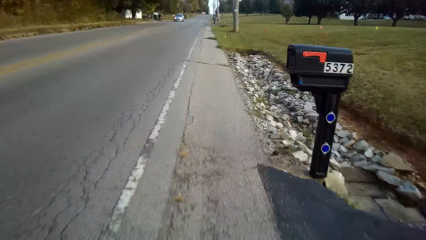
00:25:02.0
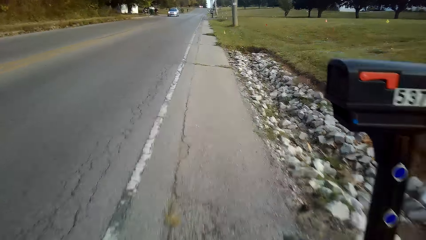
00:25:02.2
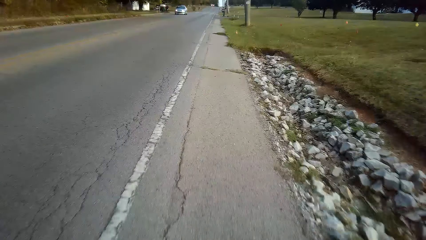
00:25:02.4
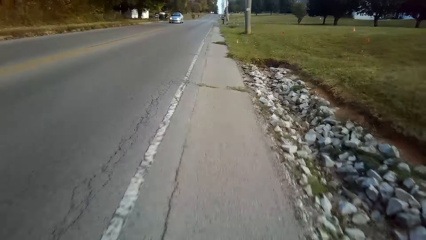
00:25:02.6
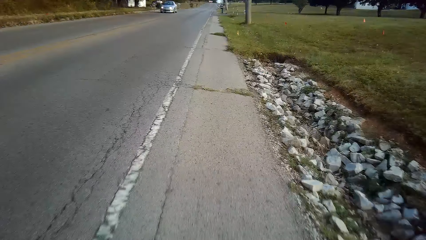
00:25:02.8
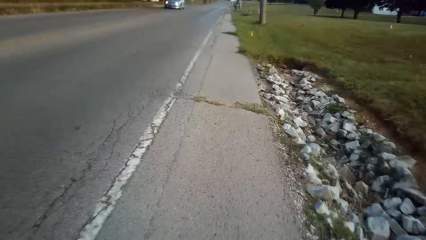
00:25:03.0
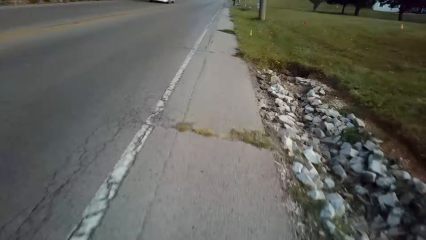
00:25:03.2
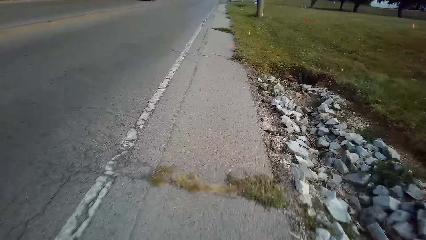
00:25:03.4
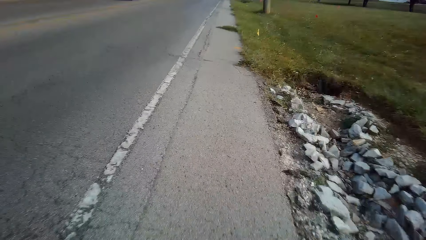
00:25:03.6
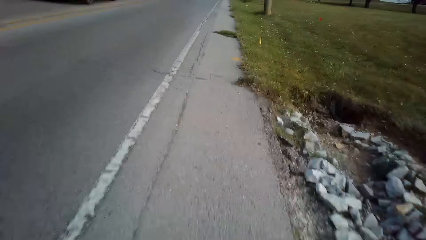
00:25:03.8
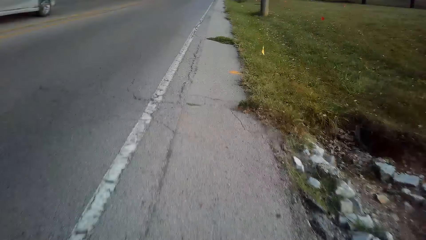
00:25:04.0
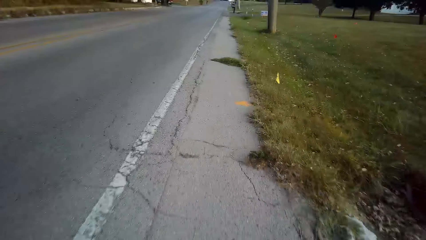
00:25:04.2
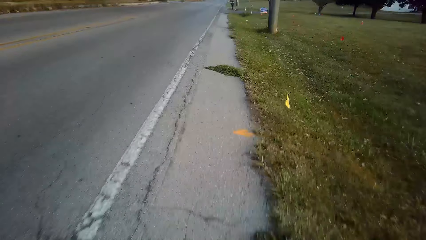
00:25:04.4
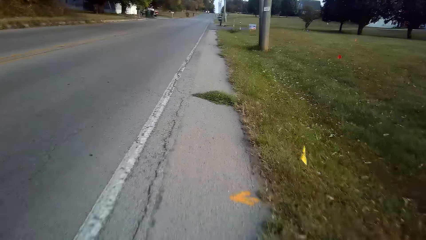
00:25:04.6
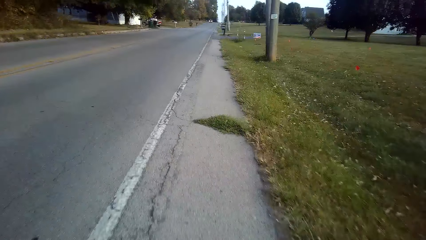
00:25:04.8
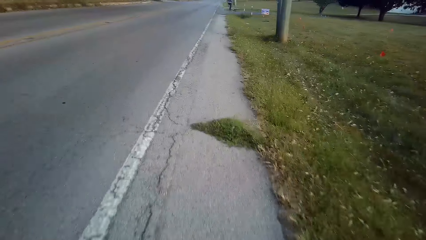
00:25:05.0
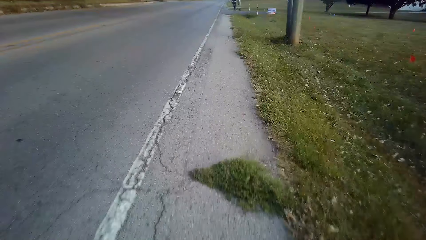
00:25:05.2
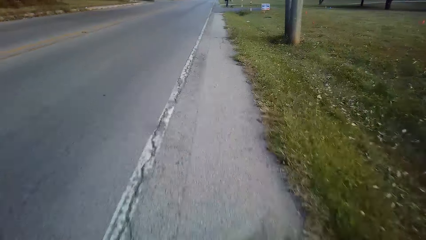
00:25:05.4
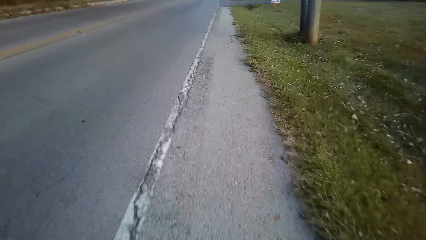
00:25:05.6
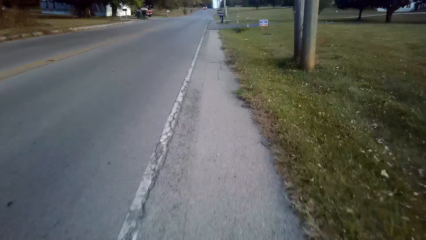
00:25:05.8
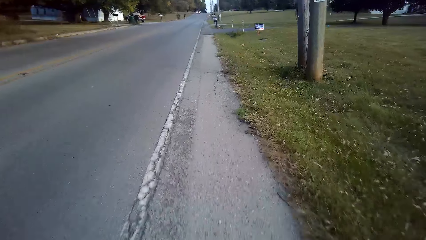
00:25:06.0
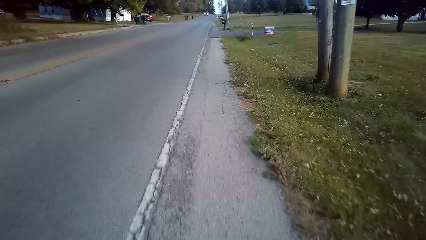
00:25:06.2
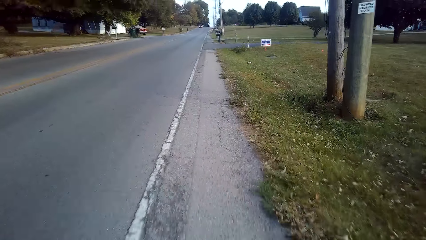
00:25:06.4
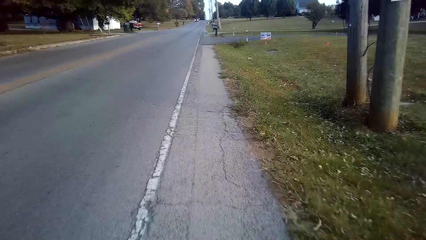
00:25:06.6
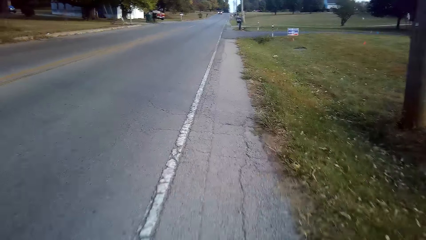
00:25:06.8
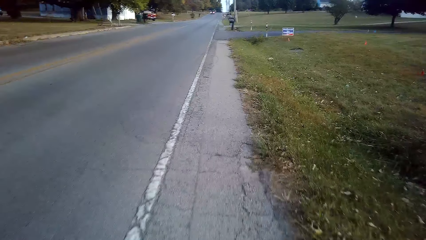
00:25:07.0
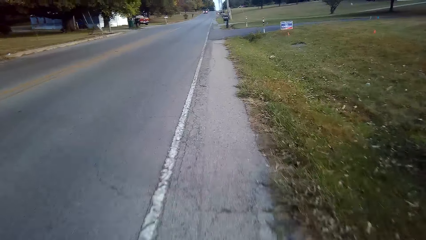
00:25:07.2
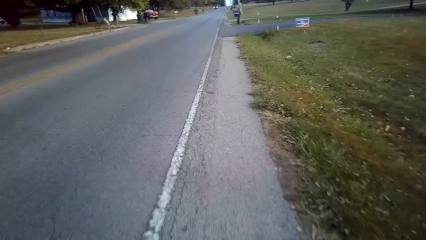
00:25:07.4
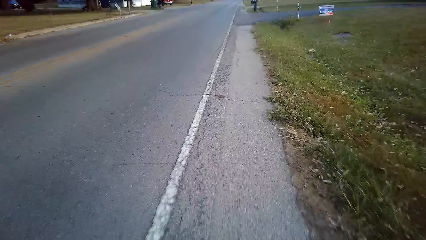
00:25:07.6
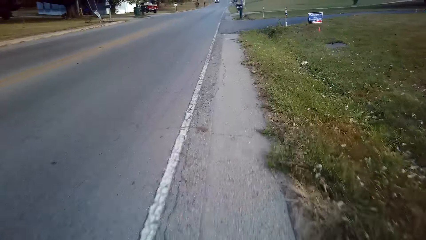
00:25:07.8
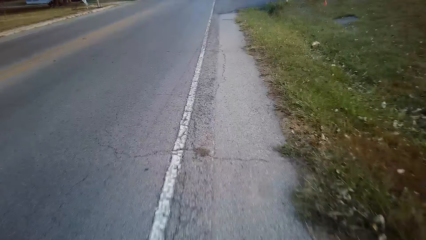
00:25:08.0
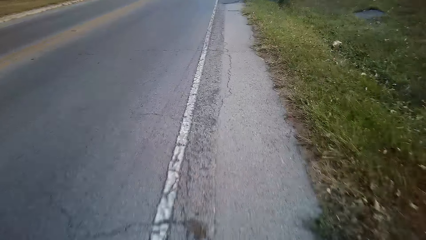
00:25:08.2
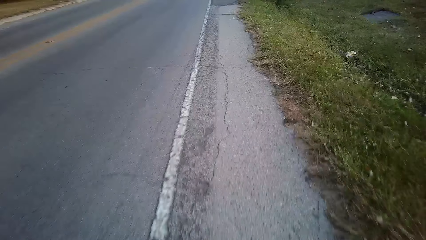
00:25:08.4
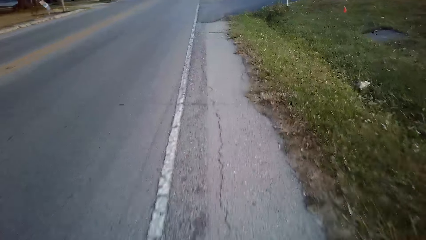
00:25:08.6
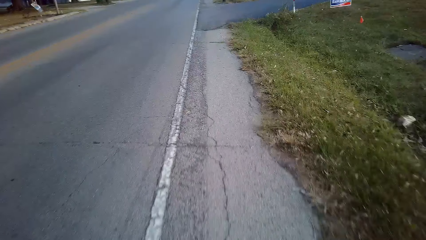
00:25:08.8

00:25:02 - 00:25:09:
The camera wearer cycles on the road.

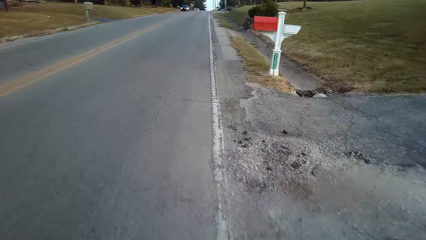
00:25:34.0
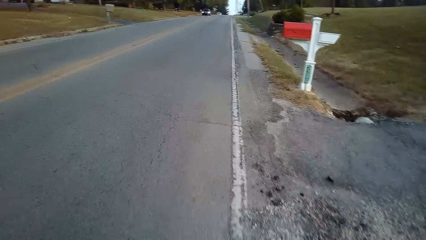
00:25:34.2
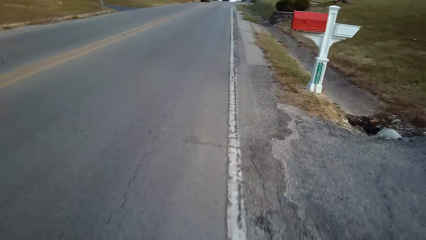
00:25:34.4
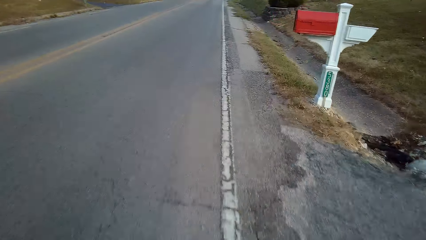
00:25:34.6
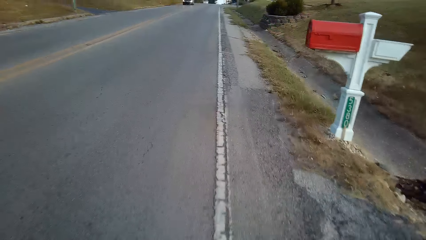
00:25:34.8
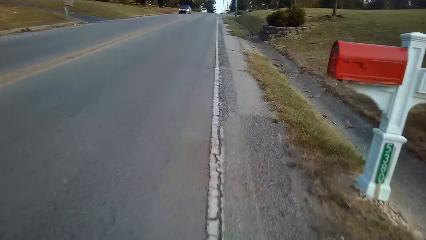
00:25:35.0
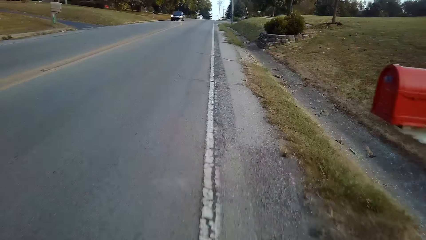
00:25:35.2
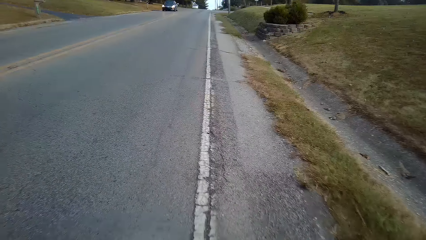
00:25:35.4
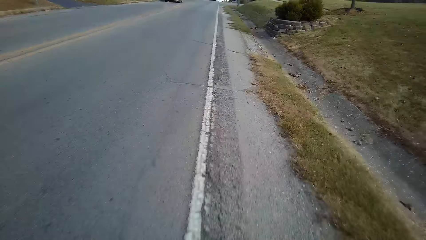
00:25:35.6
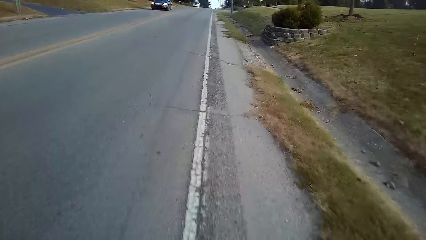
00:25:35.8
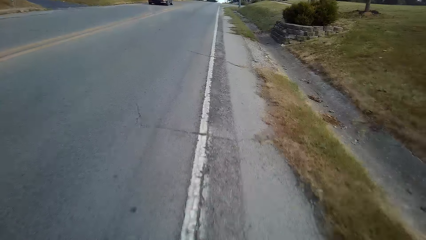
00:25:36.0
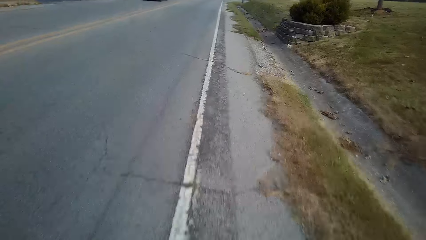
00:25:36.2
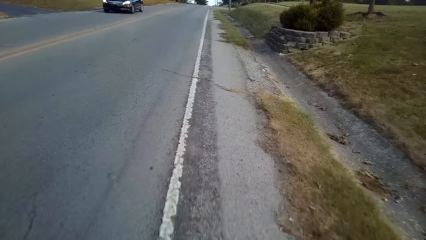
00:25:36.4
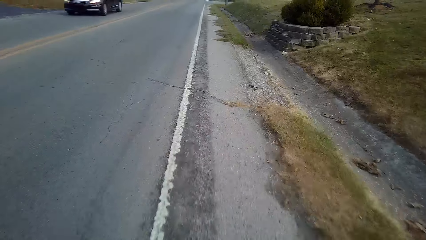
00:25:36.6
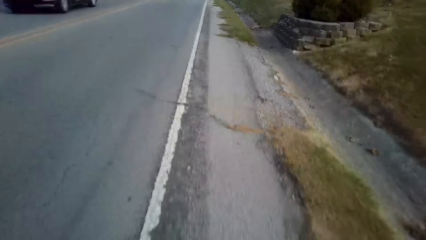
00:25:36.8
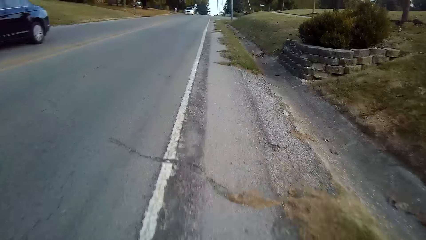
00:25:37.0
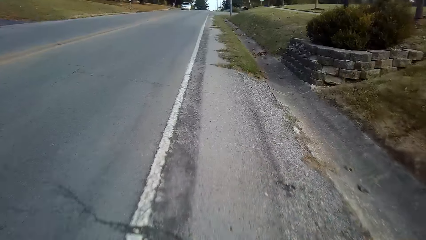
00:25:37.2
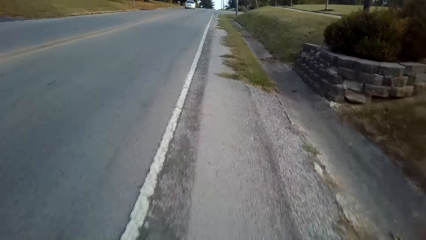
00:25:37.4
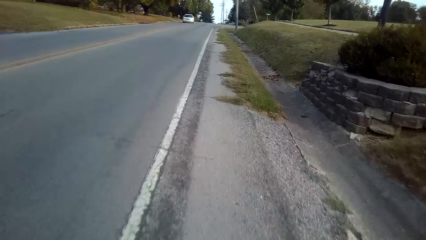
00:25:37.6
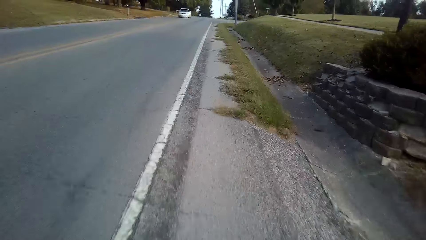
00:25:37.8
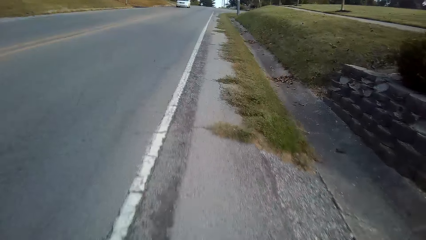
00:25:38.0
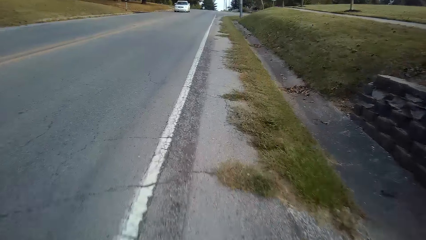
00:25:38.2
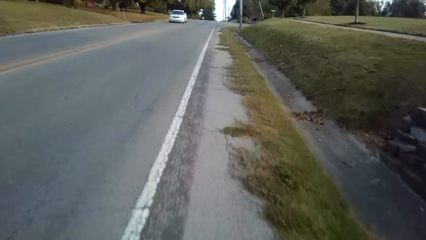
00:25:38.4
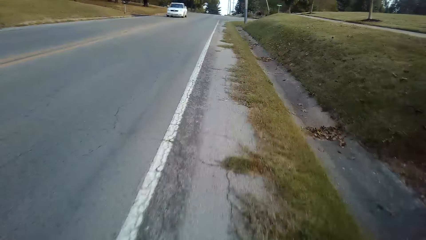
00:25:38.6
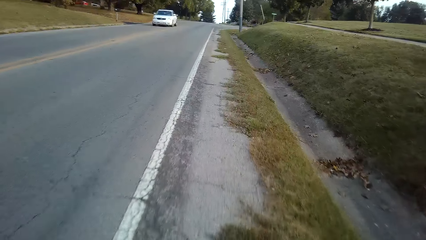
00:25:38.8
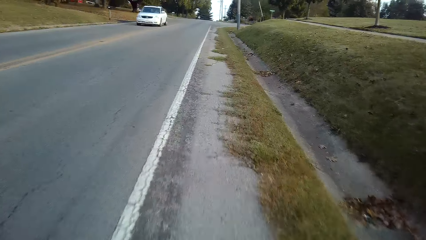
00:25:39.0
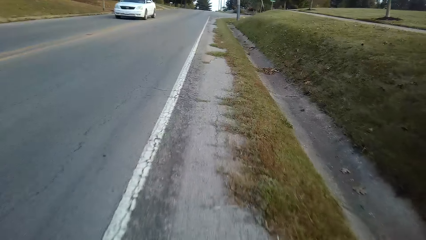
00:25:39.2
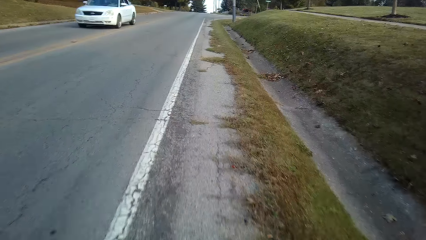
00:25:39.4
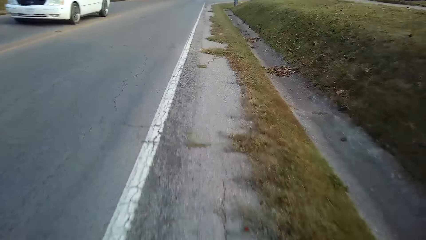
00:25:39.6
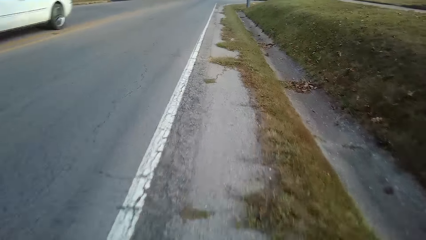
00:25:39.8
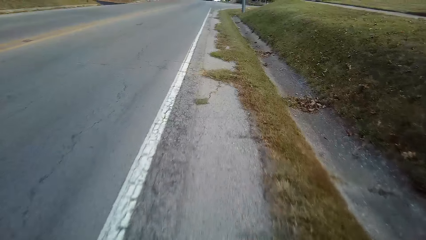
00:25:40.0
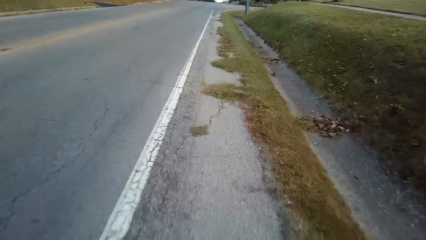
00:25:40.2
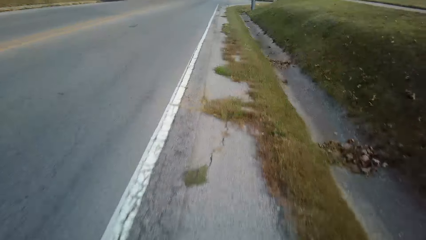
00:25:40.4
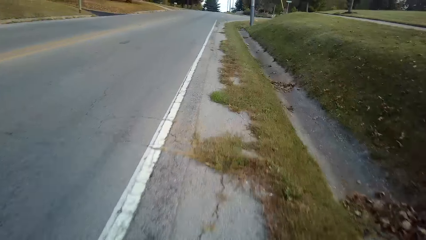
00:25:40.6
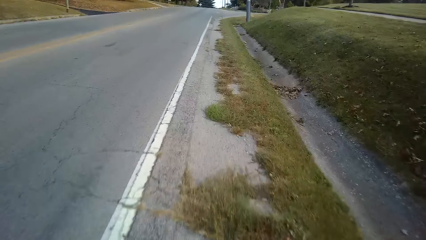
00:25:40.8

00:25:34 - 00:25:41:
The camera wearer cycles on the road.

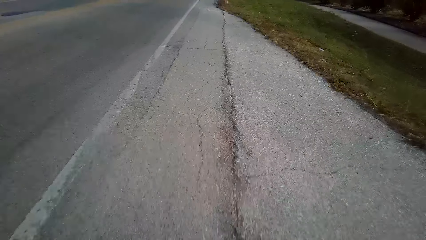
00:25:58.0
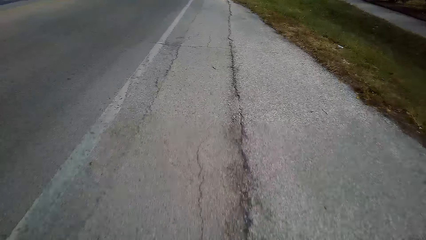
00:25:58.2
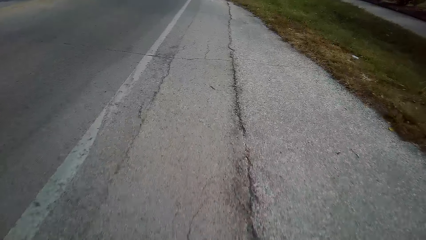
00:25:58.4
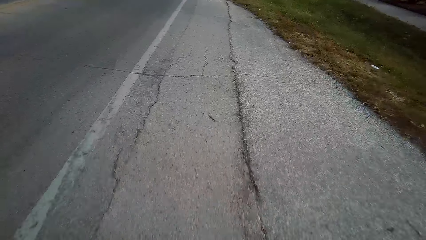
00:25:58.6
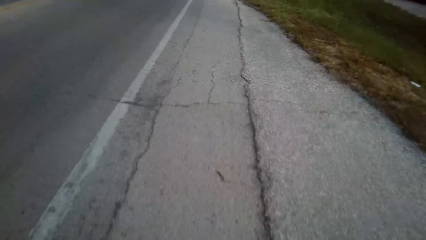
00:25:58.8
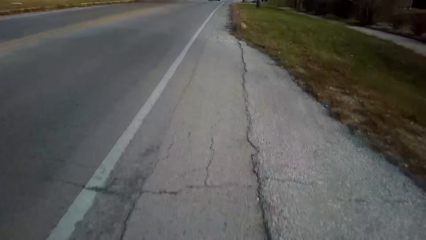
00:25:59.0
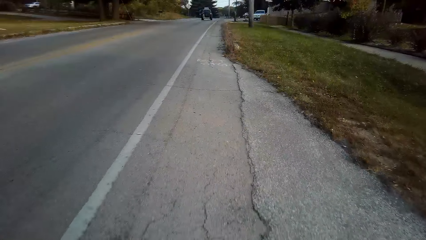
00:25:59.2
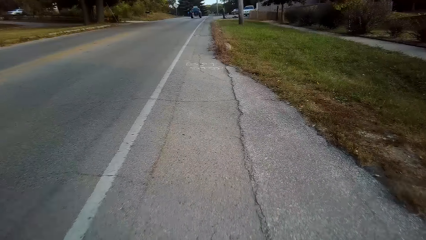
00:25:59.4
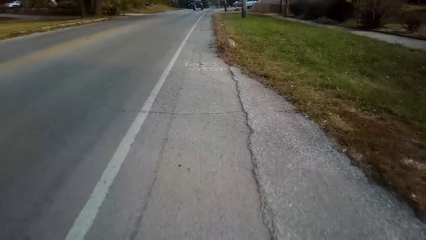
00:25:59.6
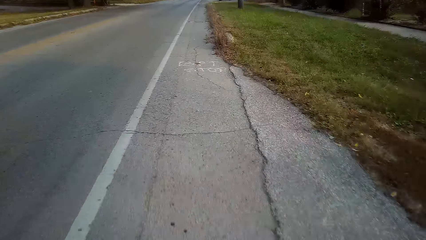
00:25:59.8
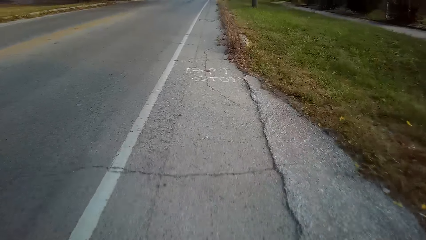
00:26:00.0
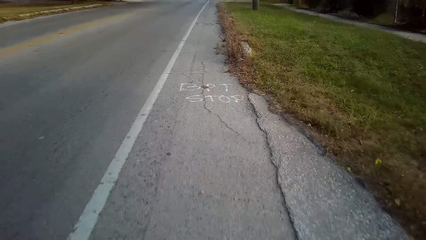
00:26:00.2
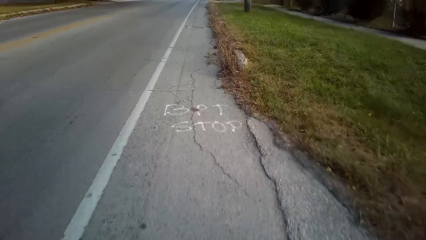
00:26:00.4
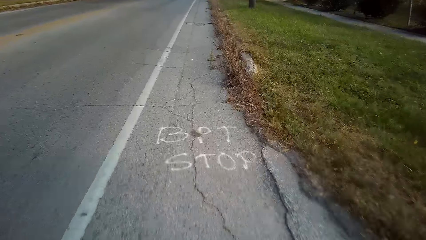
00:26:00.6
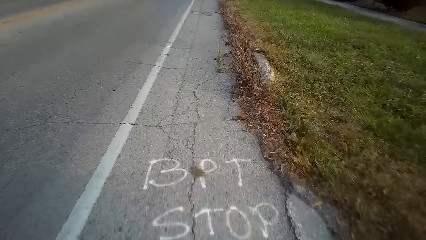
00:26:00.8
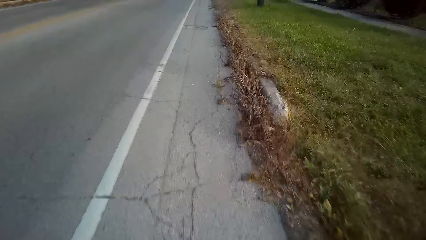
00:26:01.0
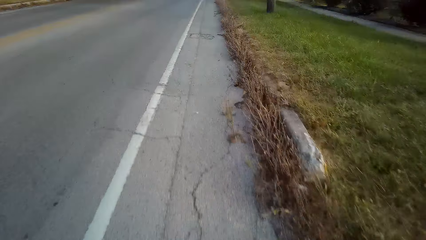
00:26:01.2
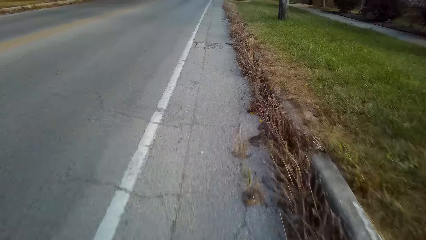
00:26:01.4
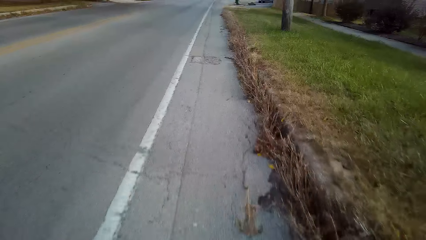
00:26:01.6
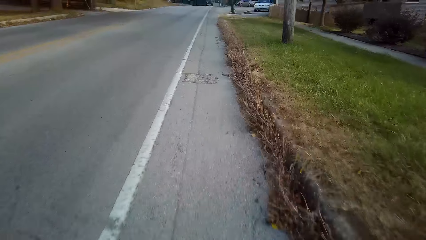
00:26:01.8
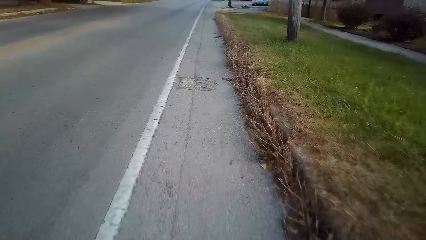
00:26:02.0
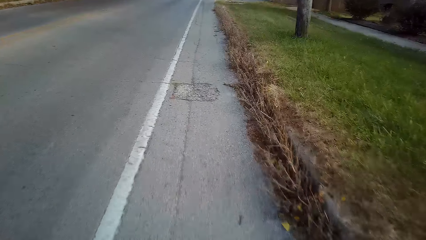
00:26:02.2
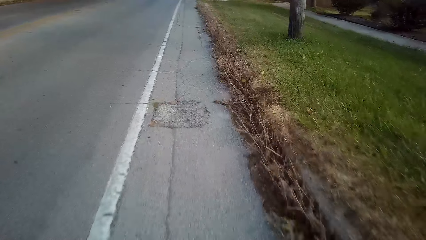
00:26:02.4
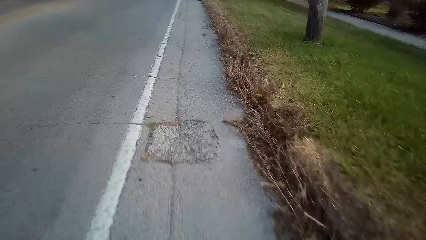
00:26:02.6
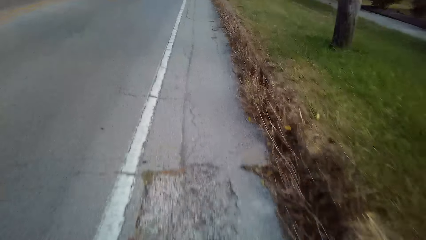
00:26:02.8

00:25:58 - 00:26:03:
The camera wearer cycles on the road.
